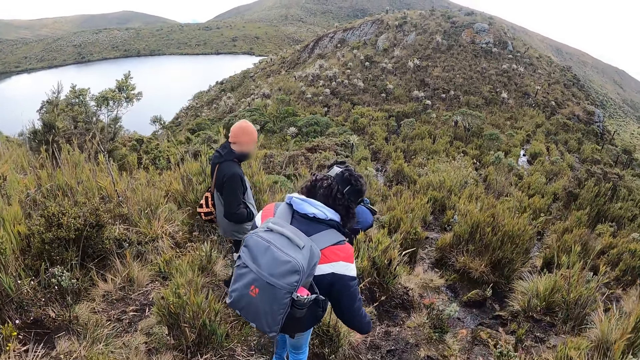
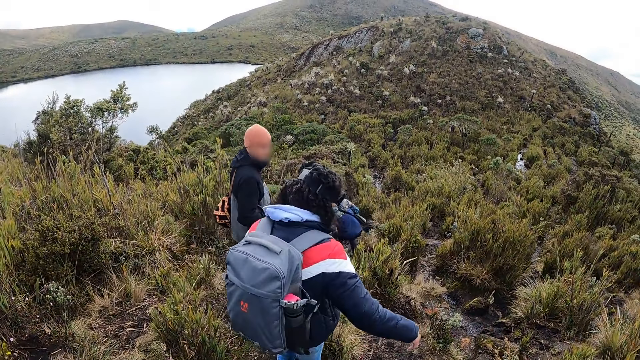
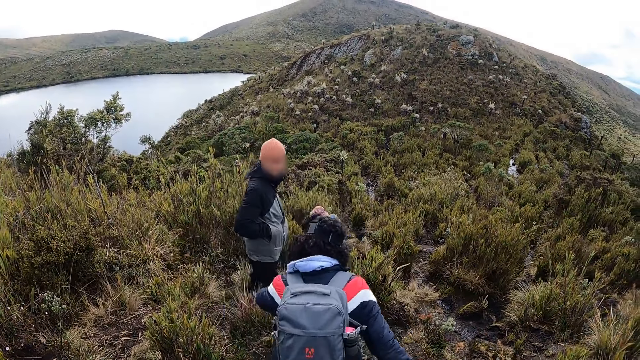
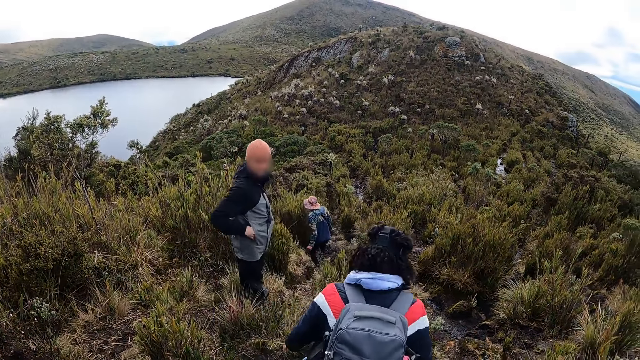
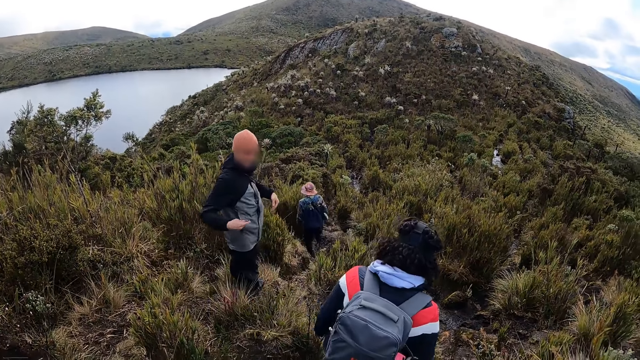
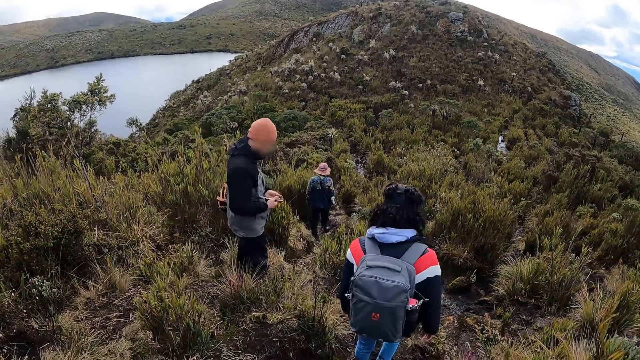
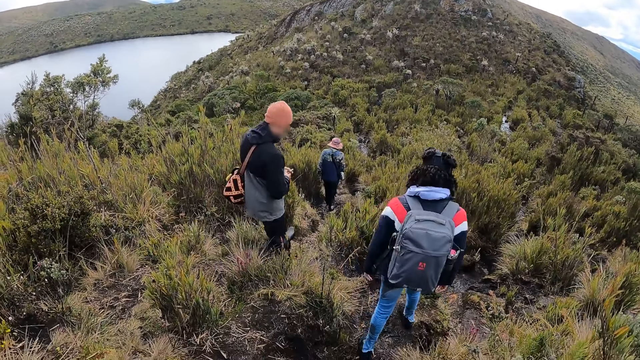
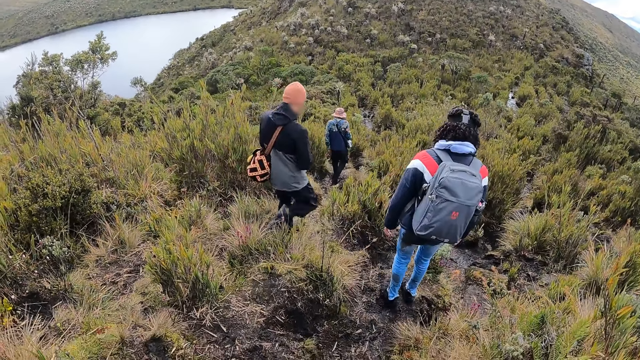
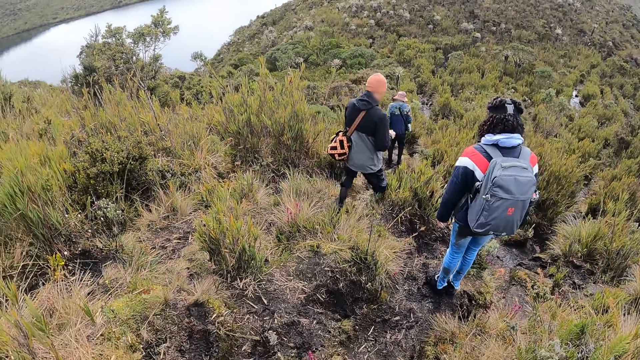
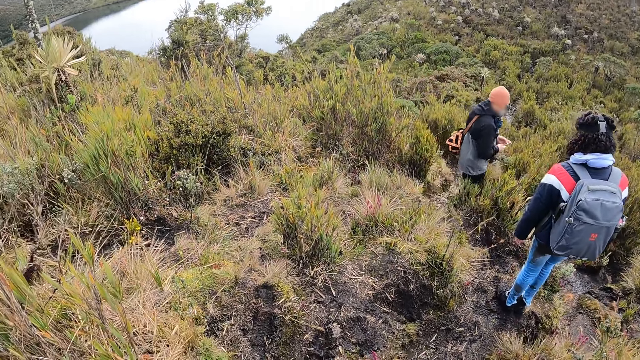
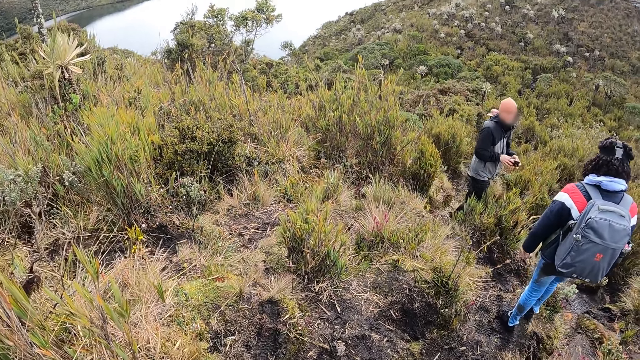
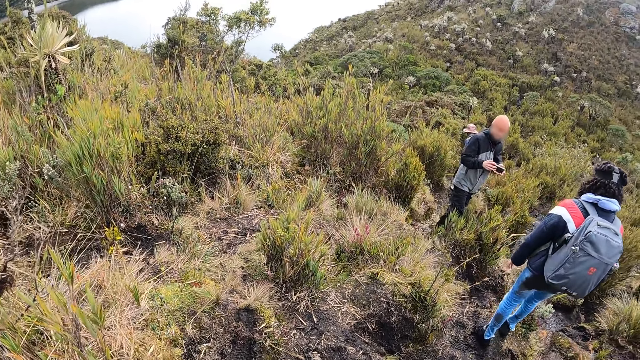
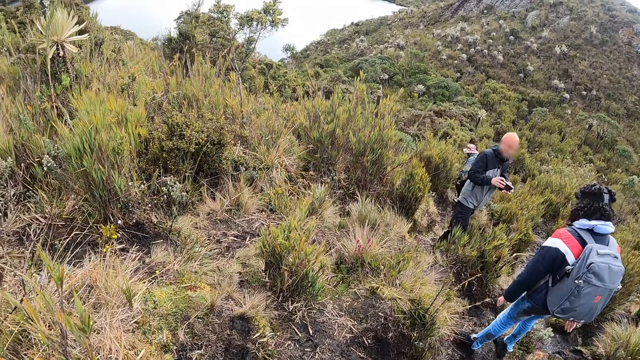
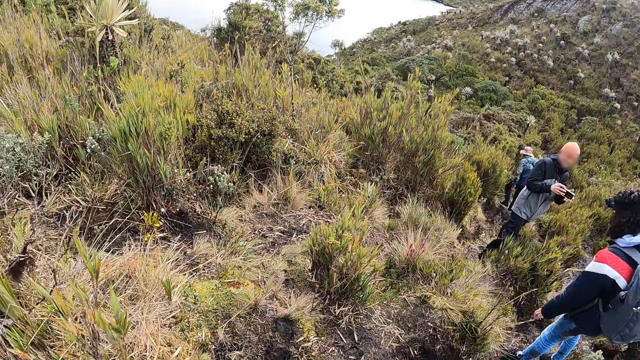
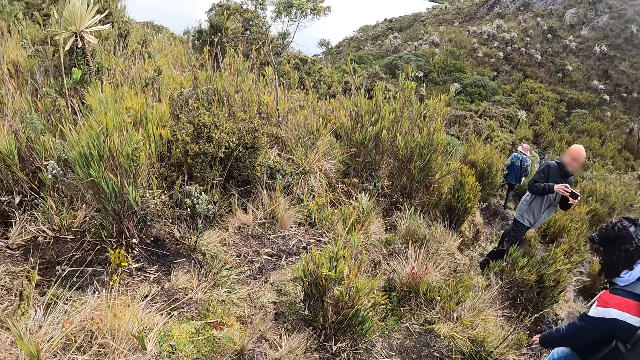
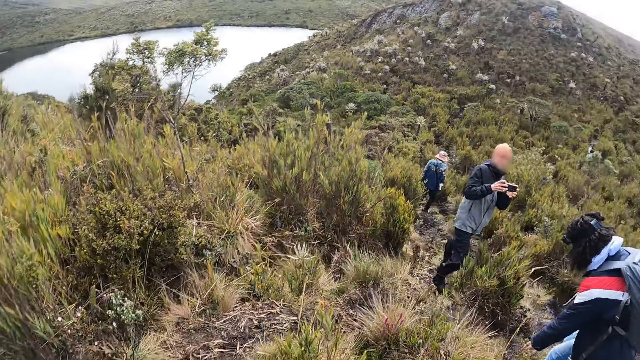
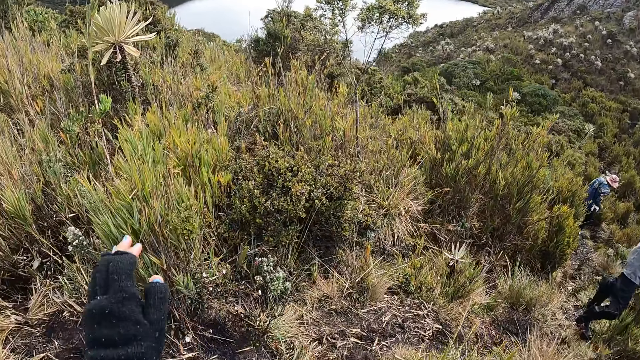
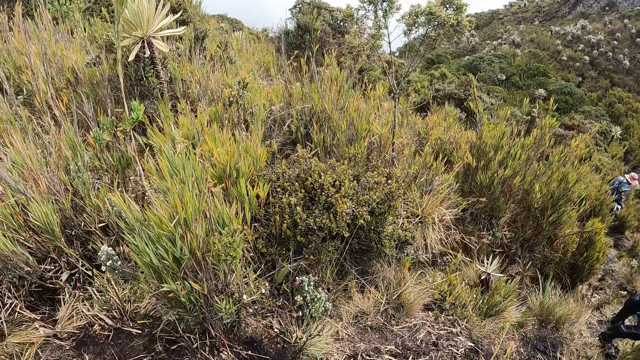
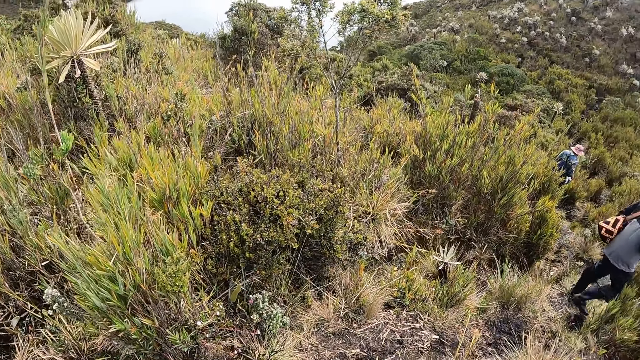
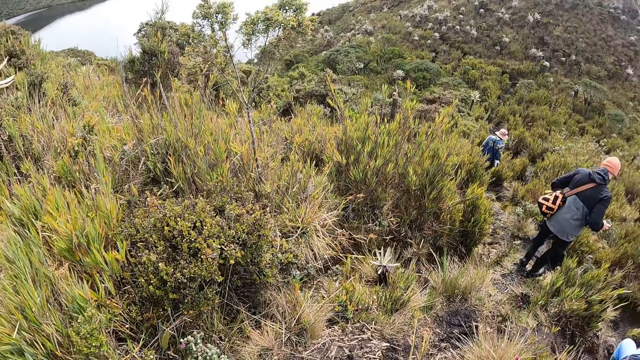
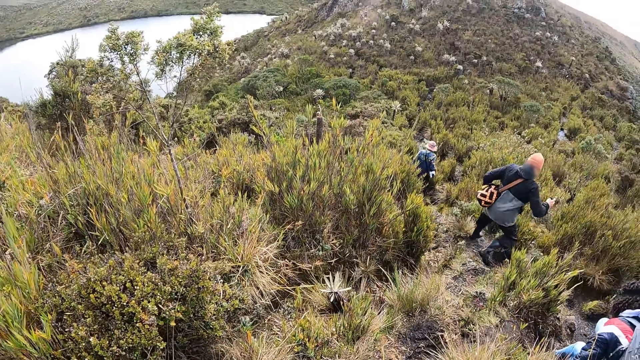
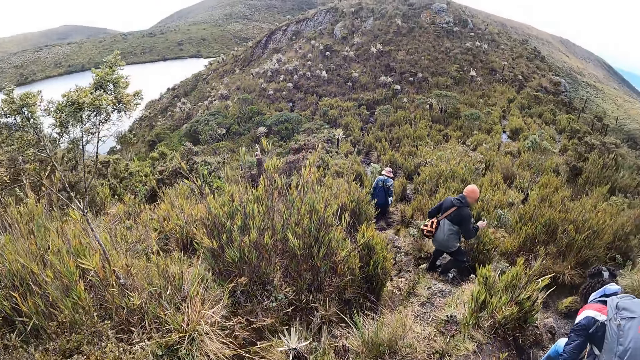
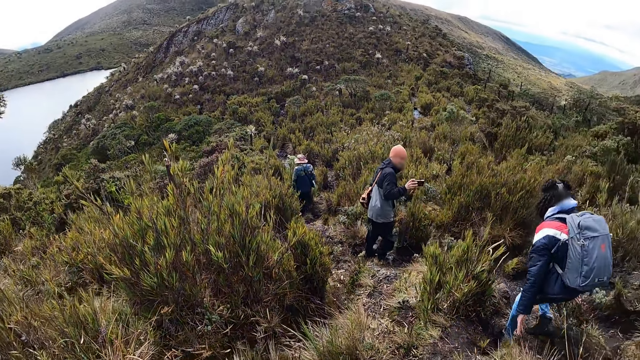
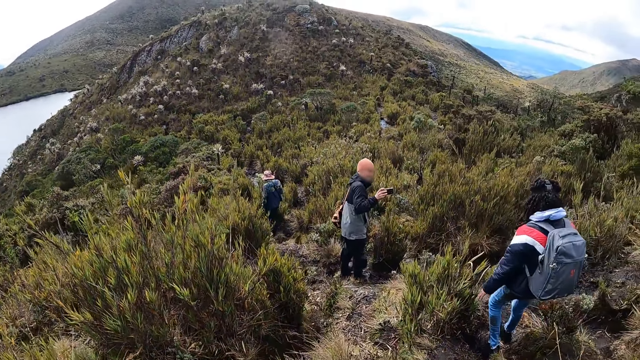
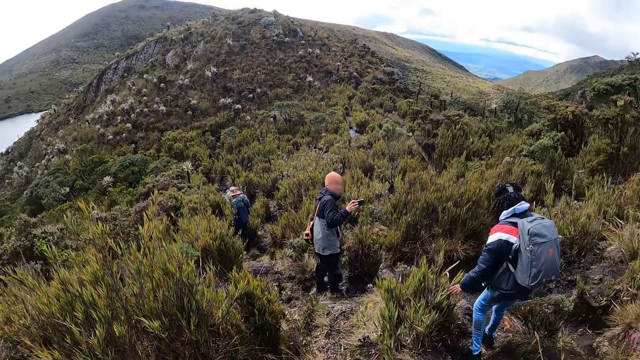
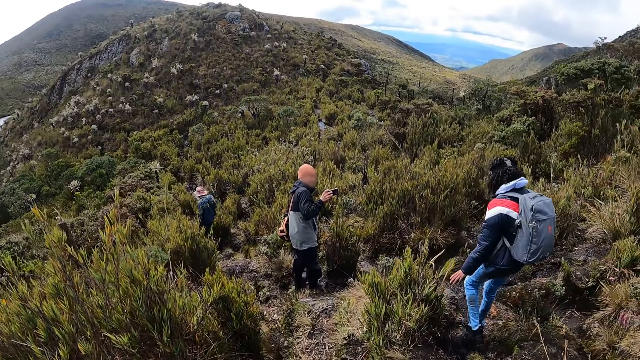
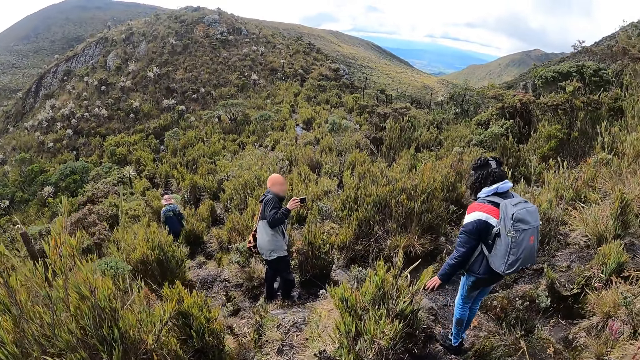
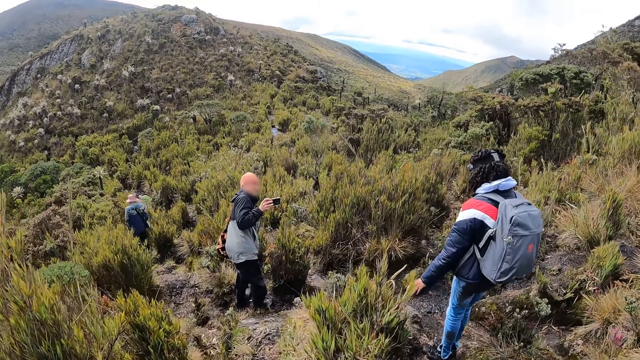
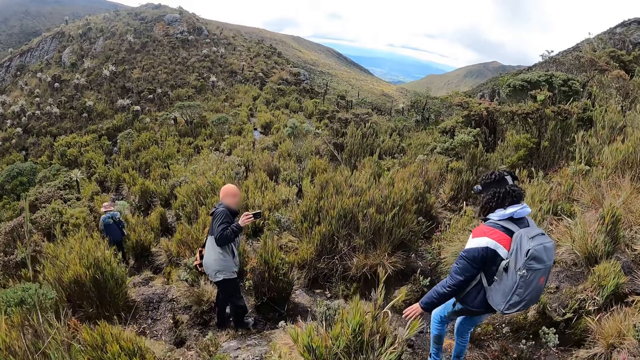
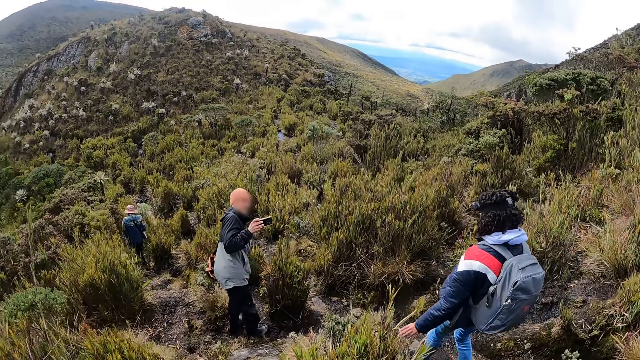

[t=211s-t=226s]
A man removes a phone from his right pocket with his right hand. The man snaps a picture of a woman with the phone in his hands. The camera wearer lifts up his hand. The man jumps to a shallow ground. The man snaps a picture of another woman with the phone in his hands.

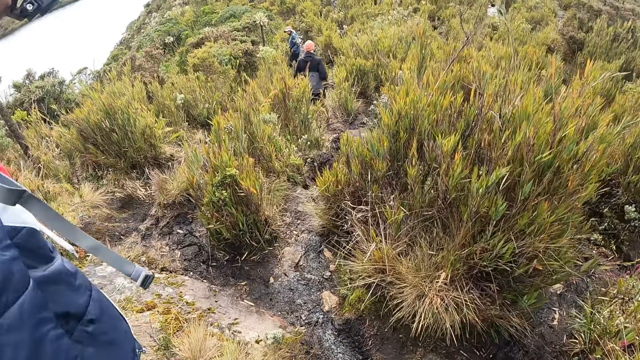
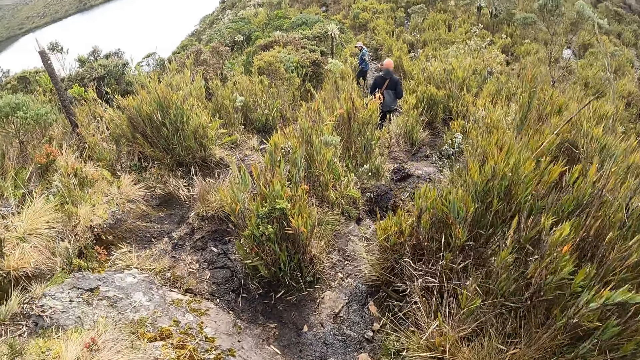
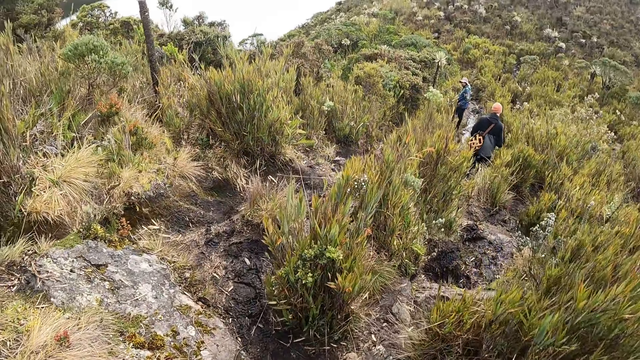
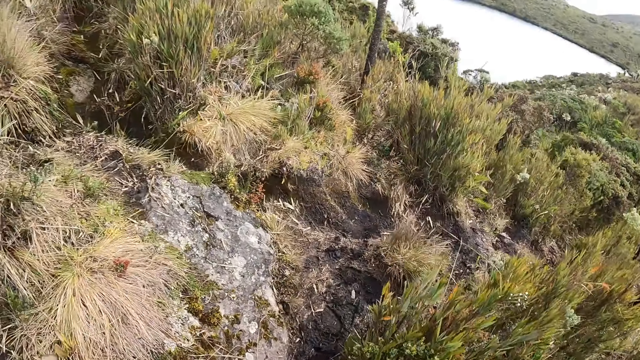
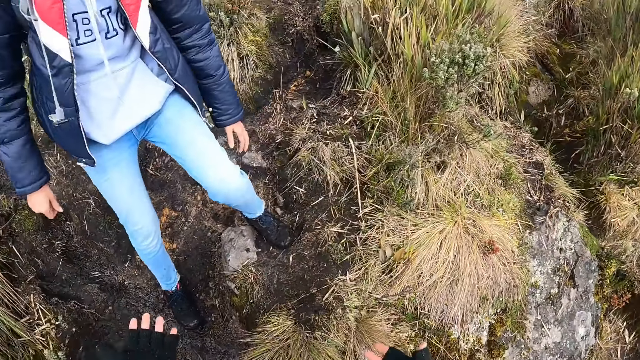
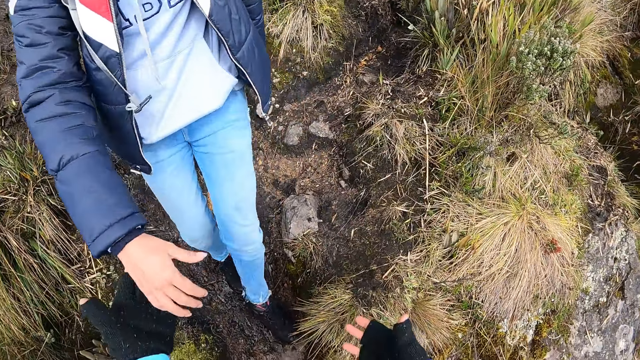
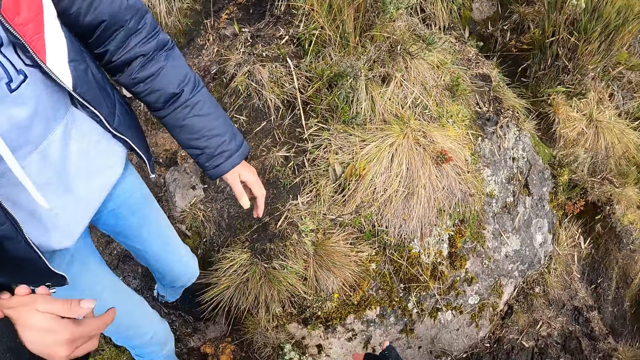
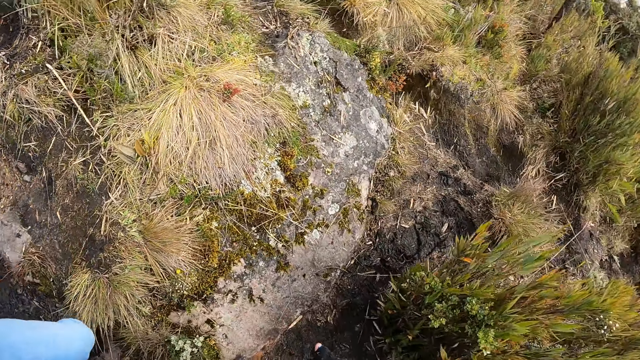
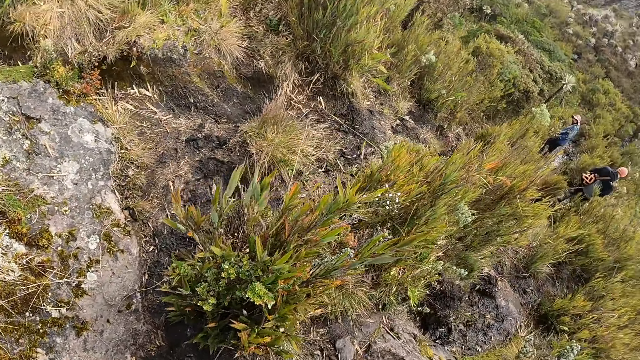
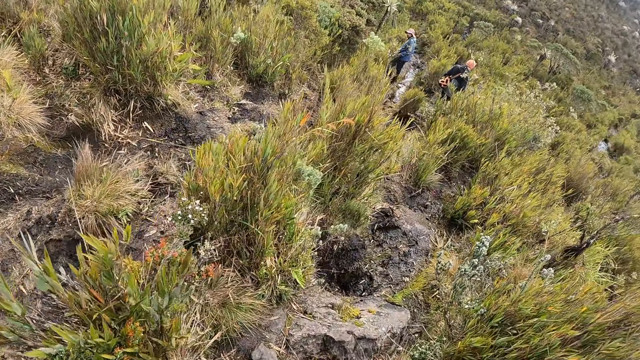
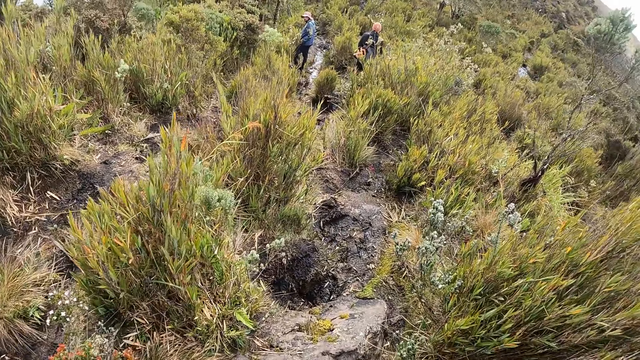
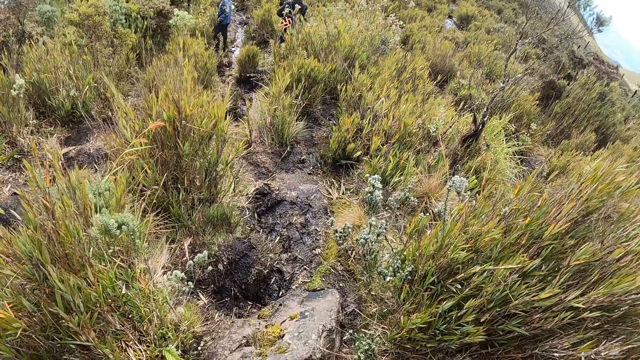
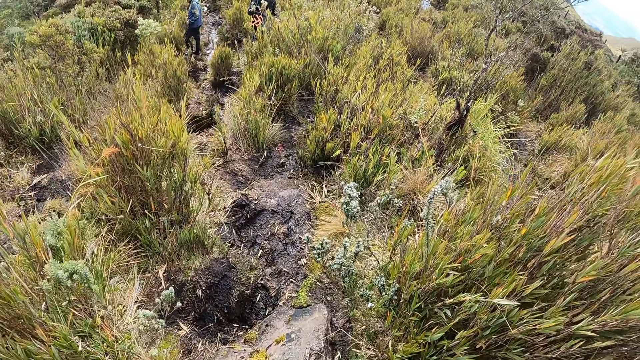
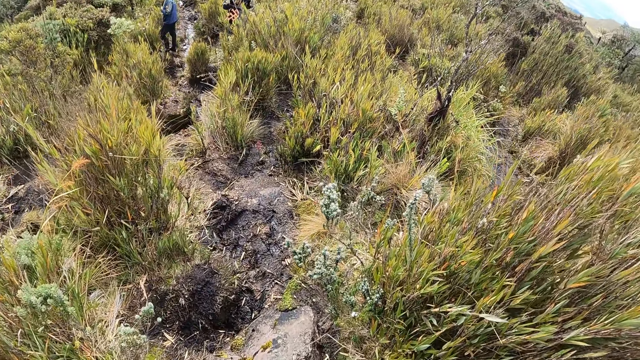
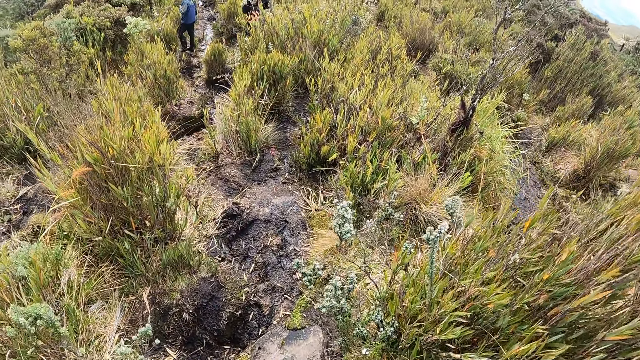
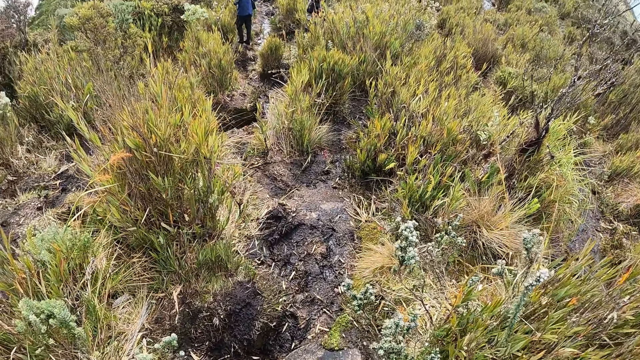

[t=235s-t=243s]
The camera wearer takes the right hand of a woman with his left hand. He helps the woman down the bush.
